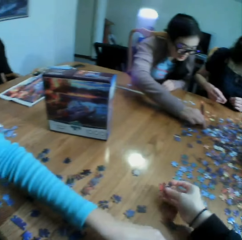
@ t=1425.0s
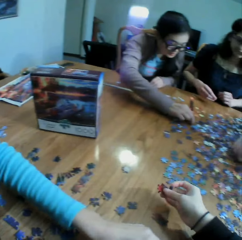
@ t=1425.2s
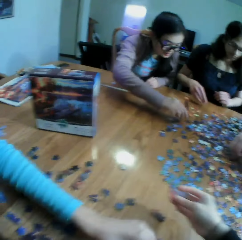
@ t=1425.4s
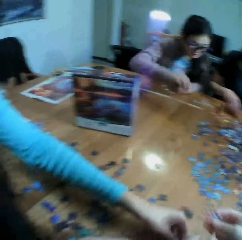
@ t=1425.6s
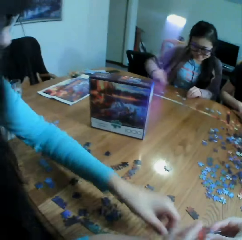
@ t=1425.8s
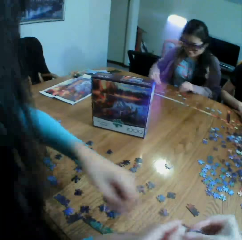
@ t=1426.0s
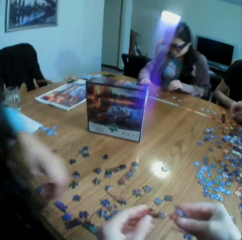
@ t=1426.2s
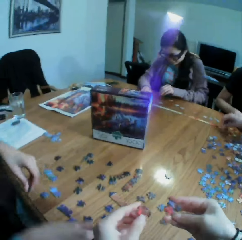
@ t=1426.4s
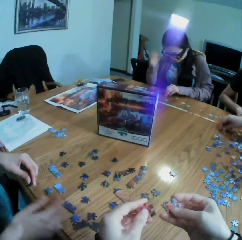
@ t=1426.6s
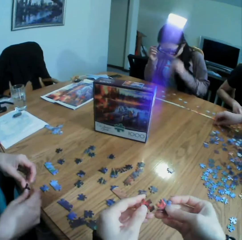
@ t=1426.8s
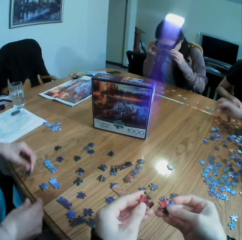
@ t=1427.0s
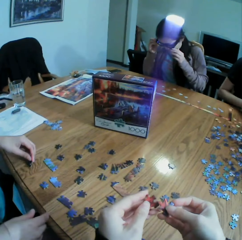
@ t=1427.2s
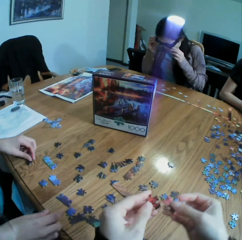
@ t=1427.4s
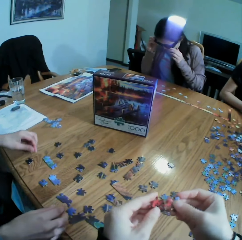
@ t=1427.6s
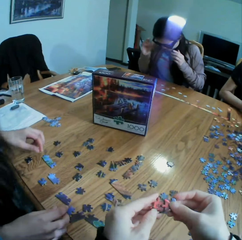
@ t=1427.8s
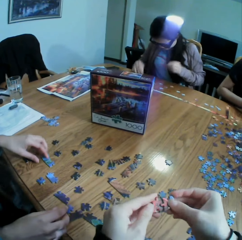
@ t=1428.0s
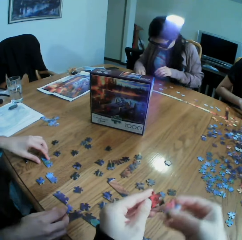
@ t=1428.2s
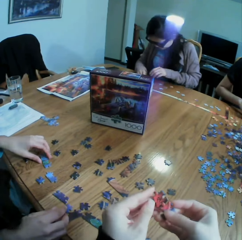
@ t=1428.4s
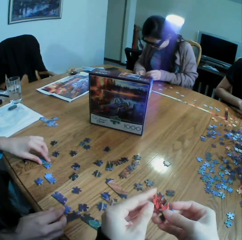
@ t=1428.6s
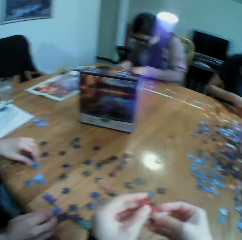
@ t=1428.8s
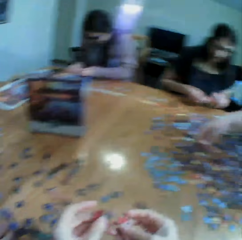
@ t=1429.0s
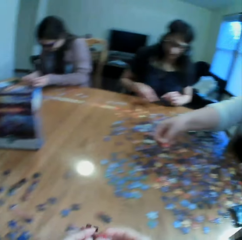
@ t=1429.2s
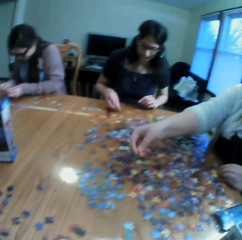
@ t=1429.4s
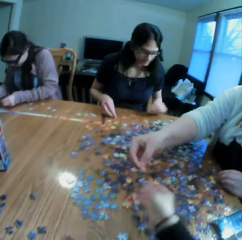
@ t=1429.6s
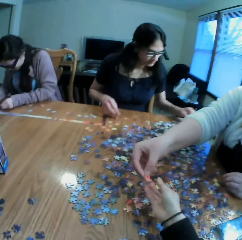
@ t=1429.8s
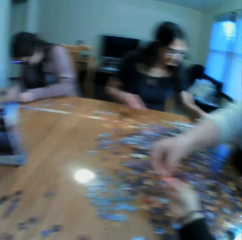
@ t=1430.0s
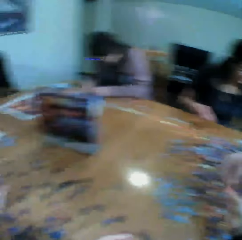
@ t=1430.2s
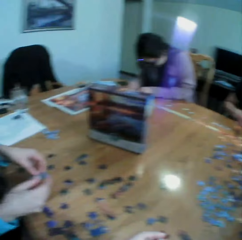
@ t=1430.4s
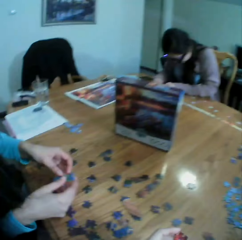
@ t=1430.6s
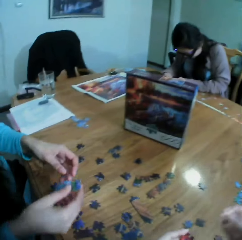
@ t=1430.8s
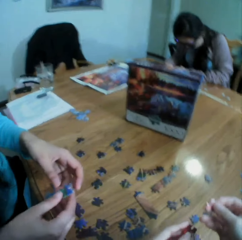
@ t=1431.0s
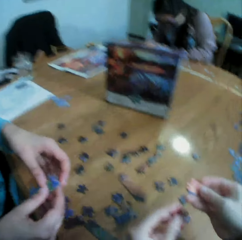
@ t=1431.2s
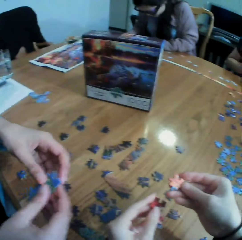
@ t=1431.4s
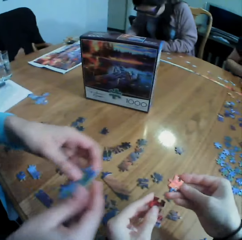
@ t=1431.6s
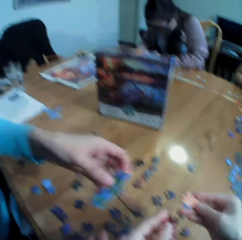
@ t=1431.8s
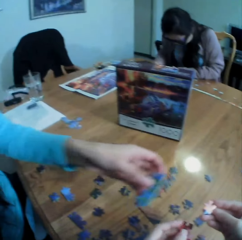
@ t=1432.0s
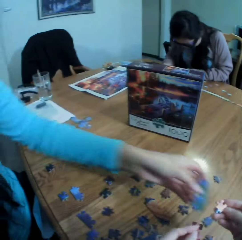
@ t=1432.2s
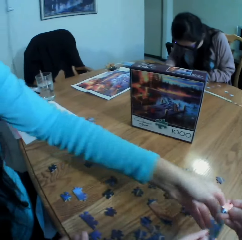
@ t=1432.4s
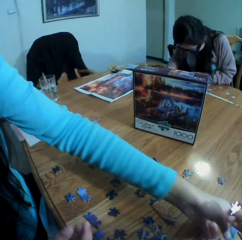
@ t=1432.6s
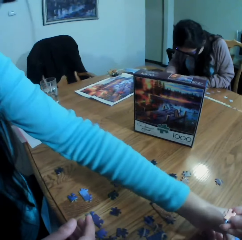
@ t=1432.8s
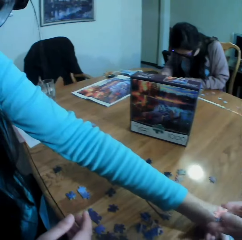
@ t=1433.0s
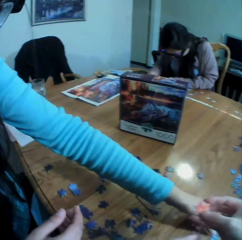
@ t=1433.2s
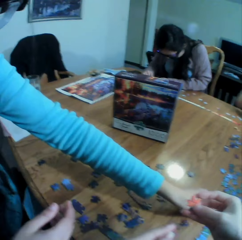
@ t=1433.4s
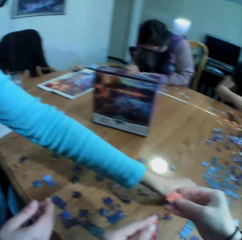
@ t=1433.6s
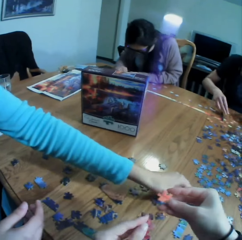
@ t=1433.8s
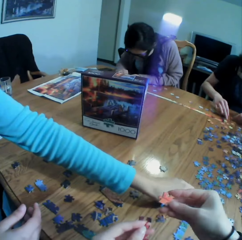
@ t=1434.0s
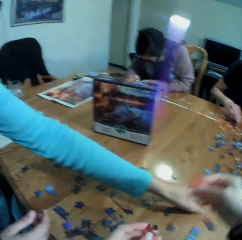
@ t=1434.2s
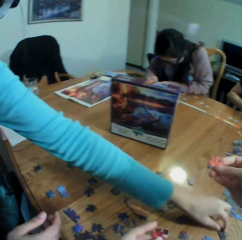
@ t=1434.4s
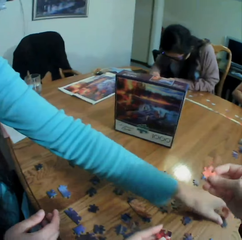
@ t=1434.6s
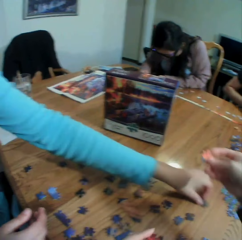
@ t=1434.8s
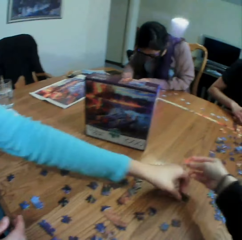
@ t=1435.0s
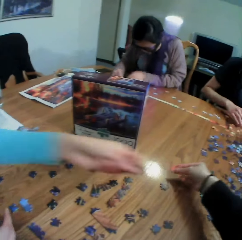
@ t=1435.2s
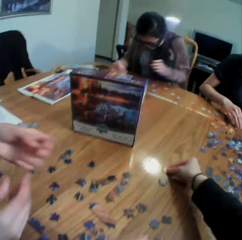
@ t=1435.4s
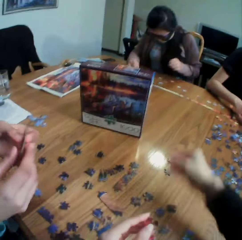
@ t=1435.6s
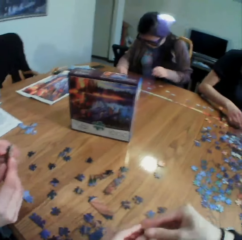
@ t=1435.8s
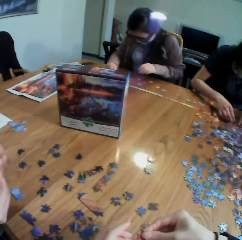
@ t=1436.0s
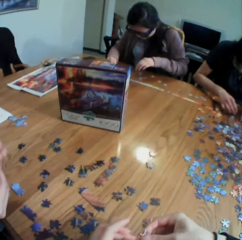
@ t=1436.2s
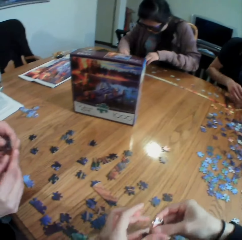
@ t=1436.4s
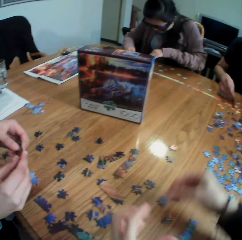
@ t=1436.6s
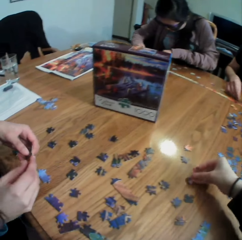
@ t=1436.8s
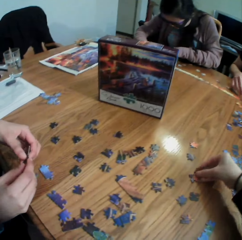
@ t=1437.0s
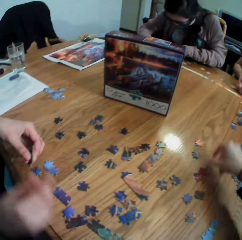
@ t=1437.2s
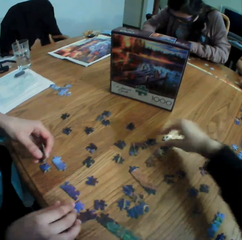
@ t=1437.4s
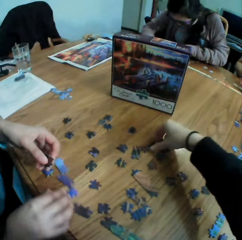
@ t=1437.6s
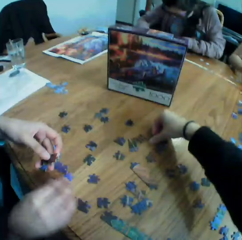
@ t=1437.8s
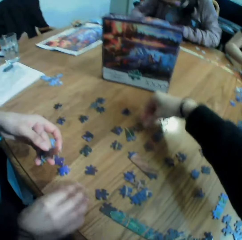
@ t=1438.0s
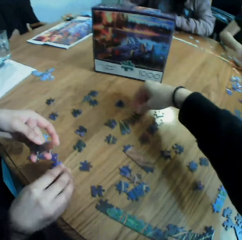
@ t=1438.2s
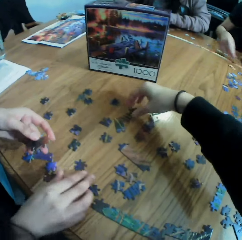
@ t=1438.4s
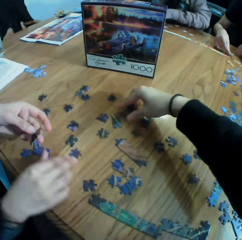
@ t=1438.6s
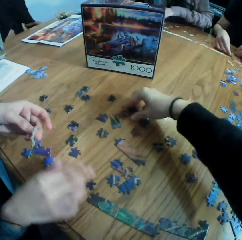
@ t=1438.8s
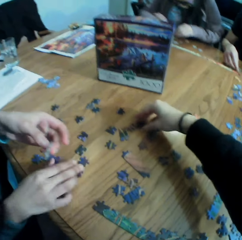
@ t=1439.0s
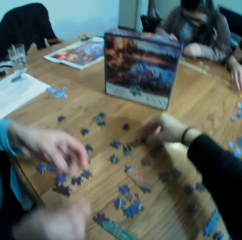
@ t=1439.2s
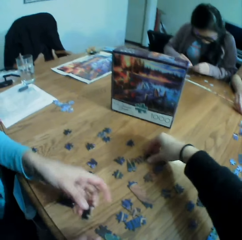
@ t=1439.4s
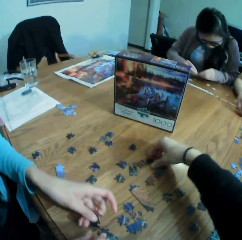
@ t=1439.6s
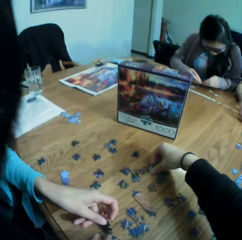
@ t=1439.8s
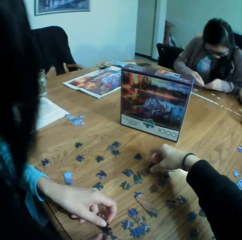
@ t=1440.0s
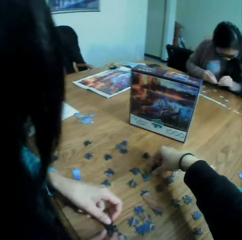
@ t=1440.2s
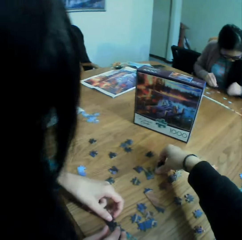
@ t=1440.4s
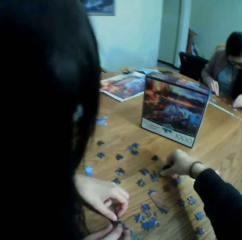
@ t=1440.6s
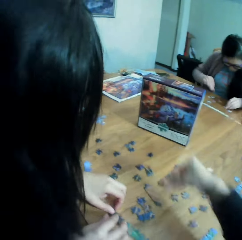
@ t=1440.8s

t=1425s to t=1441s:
The camera wearer looks at the puzzle. They put the puzzle on the left hand. They look at the puzzles. They play the jigsaw puzzle with a lady. They talk to the lady. Another lady gives the camera wearer the jigsaw clipart. The camera wearer looks at the puzzles. They talk to the first lady. They play the jigsaw puzzle with the first lady. Another woman puts the puzzle on the table. The camera wearer puts the puzzle on the table. They take the puzzle on the left hand. They put the puzzle on the table. They take the puzzle.

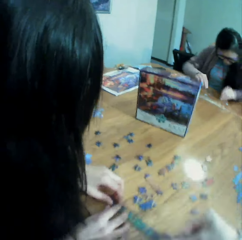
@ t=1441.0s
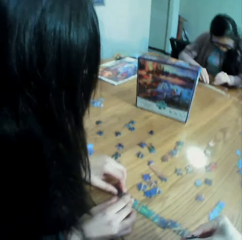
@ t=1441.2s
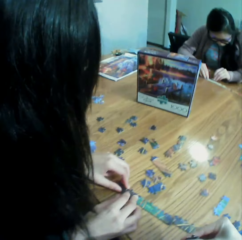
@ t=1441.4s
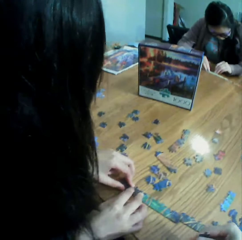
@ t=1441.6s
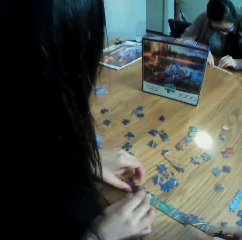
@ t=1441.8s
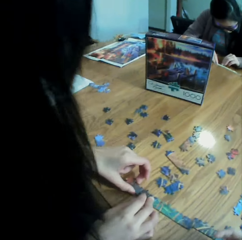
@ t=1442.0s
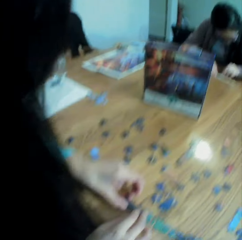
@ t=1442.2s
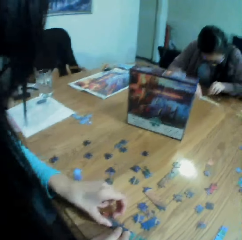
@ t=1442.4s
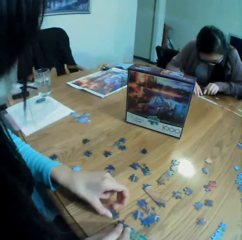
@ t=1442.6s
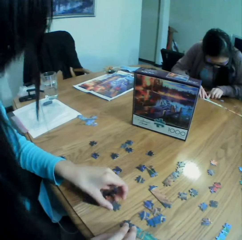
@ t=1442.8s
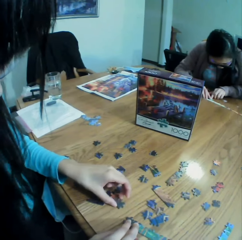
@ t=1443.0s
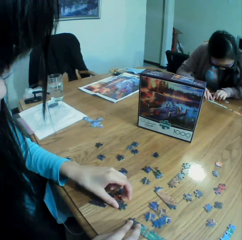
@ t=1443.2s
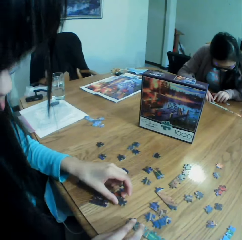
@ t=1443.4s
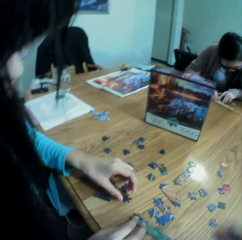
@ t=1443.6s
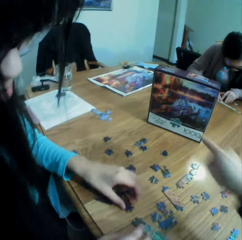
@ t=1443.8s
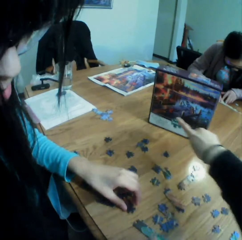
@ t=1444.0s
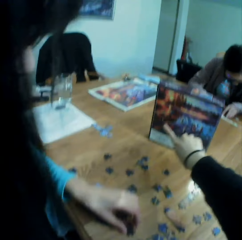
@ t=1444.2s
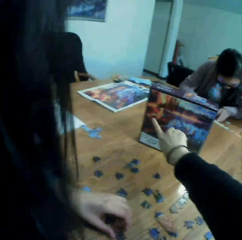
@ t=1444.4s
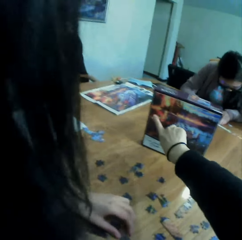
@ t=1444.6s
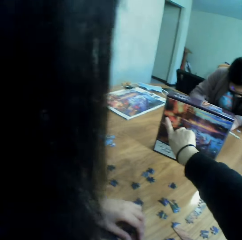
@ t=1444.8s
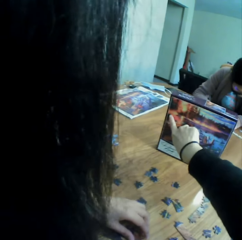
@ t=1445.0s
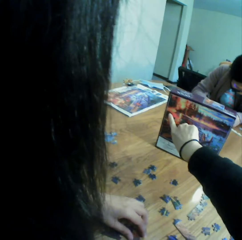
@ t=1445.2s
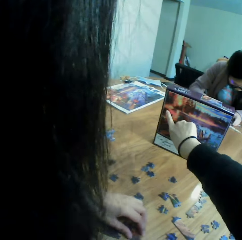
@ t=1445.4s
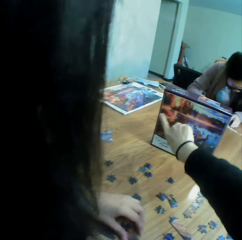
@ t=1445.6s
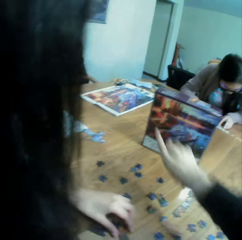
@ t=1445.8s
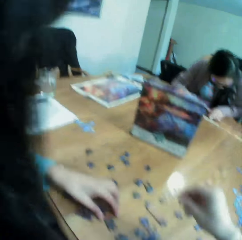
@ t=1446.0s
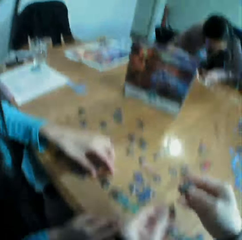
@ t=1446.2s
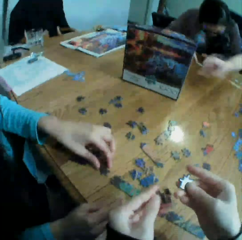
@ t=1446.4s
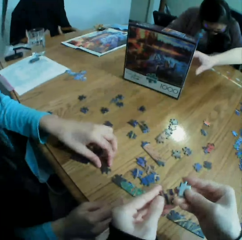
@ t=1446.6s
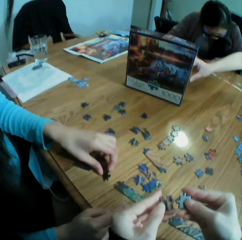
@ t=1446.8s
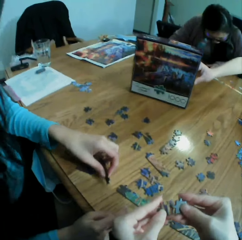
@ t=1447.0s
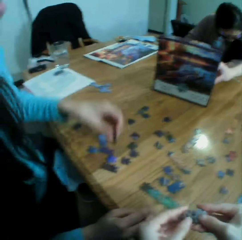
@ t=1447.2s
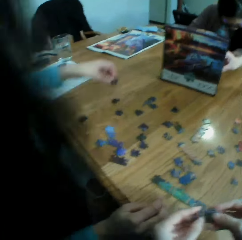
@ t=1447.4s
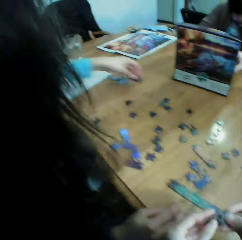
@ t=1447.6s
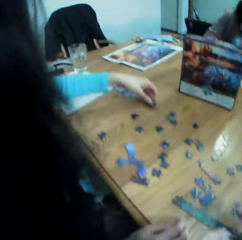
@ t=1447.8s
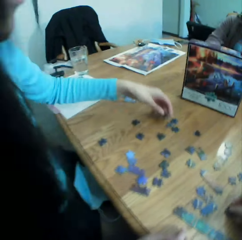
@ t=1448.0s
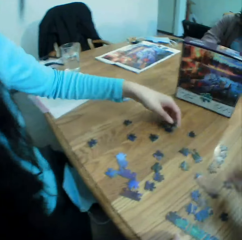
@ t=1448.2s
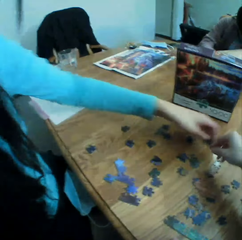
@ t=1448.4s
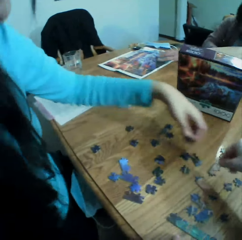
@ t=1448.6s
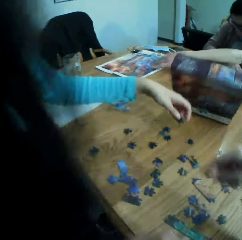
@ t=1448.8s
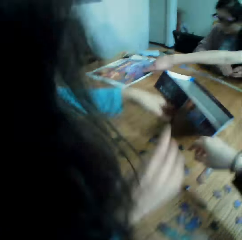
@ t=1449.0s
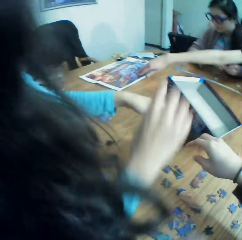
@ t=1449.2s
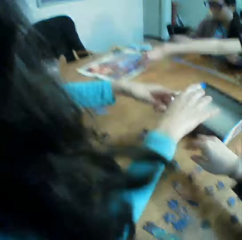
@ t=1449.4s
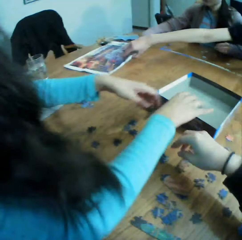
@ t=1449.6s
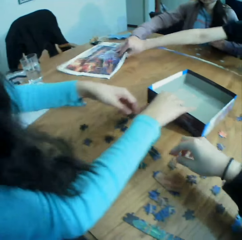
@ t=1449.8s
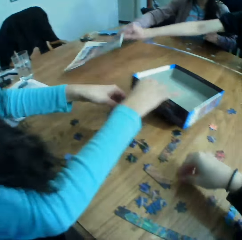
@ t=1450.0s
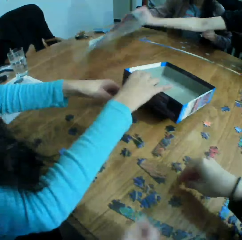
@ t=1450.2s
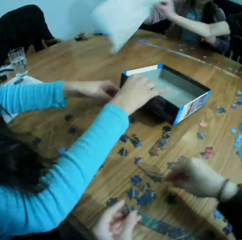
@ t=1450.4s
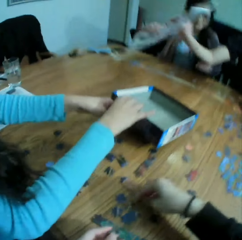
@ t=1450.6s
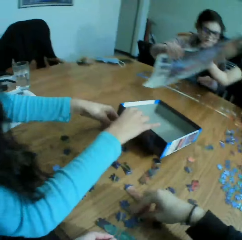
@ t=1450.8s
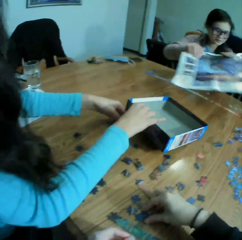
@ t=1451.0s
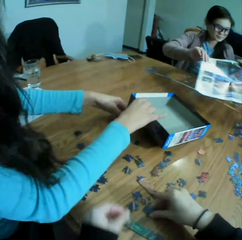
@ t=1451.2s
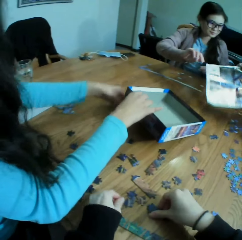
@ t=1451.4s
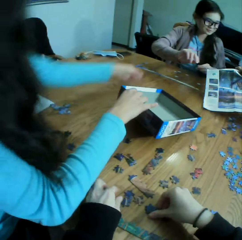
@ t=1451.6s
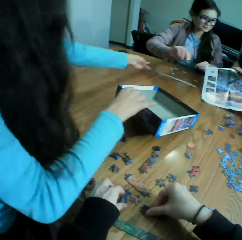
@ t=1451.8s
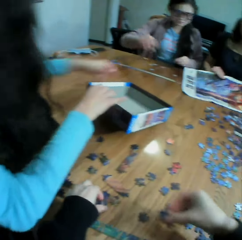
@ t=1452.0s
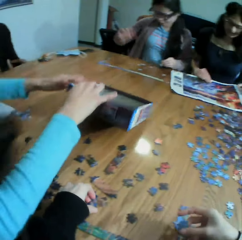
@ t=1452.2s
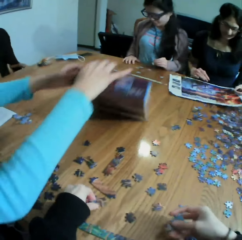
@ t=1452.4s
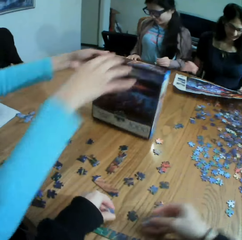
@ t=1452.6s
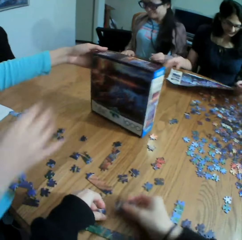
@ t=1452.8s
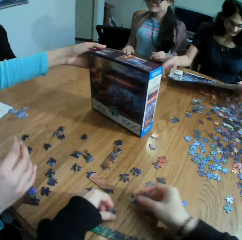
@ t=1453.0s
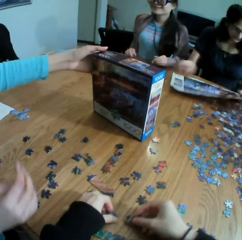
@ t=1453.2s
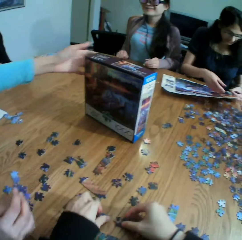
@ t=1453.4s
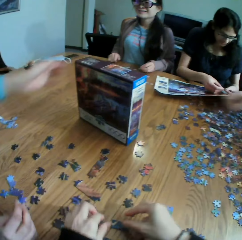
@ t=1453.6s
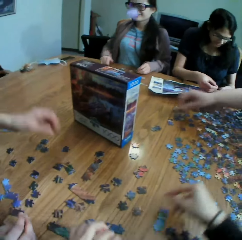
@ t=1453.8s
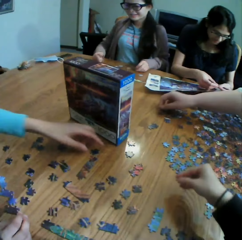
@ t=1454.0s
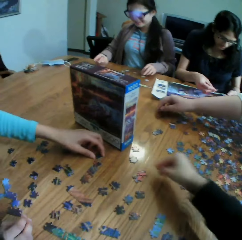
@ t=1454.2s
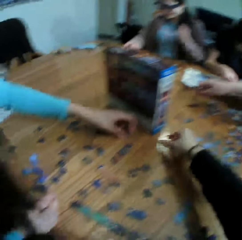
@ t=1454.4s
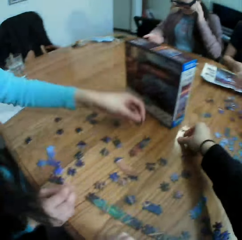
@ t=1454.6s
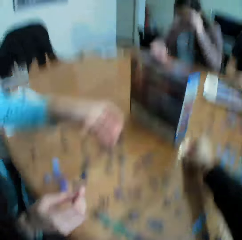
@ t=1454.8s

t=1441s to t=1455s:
The camera wearer looks at the puzzle on the hand. They look at the box. They show a lady the jigsaw puzzle box. They look at the puzzles on the hand. They play the jigsaw puzzle with the lady. They put the puzzle on the table. They move the hands on the table. A woman picks up a box. The camera wearer takes the puzzles. The lady throws the jigsaw clipart to another lady. The first lady touches the jigsaw puzzle box. The camera wearer puts the puzzles on the table.
